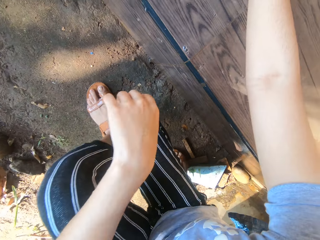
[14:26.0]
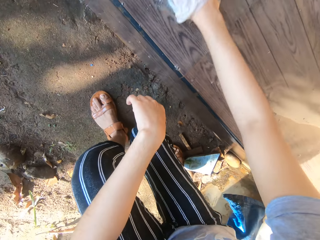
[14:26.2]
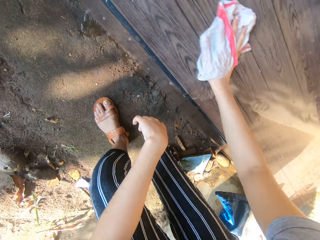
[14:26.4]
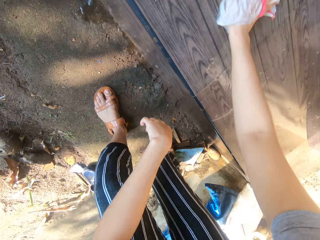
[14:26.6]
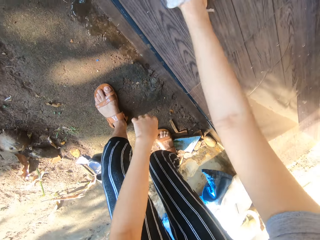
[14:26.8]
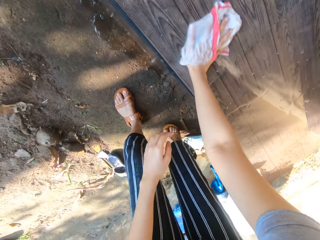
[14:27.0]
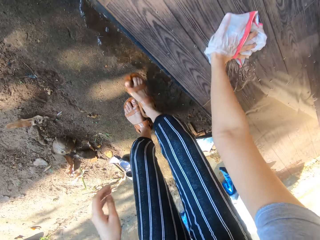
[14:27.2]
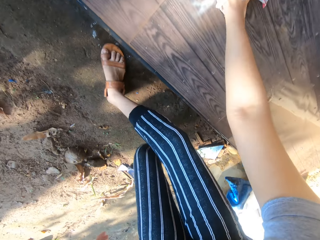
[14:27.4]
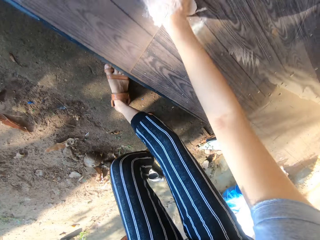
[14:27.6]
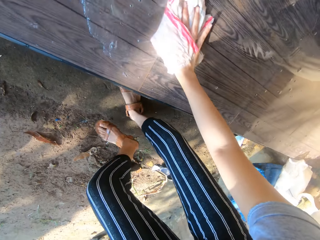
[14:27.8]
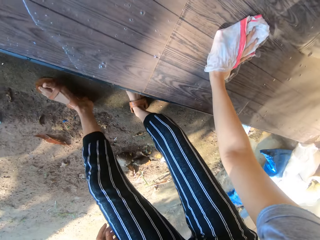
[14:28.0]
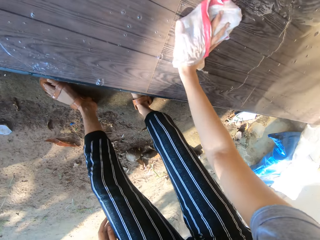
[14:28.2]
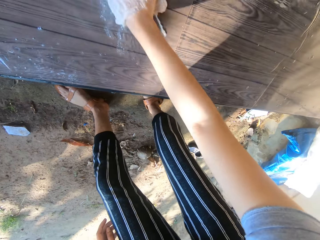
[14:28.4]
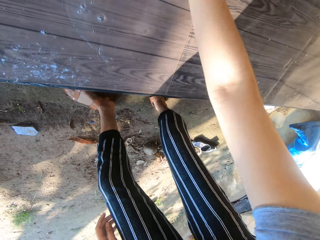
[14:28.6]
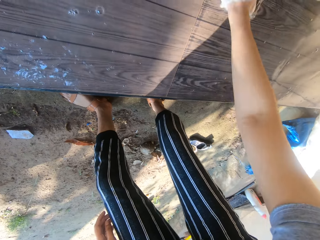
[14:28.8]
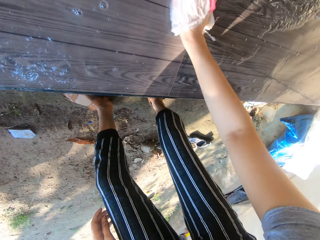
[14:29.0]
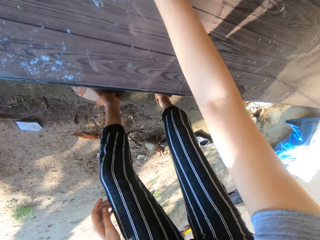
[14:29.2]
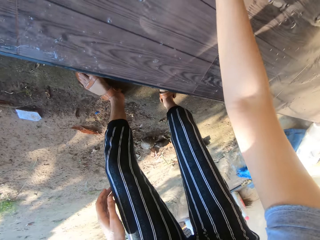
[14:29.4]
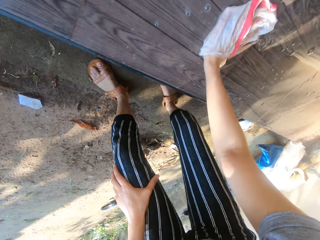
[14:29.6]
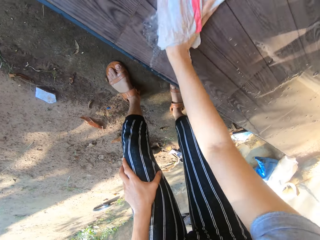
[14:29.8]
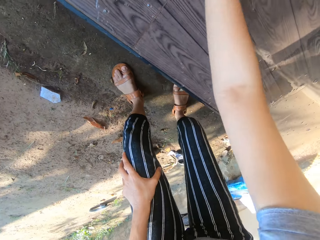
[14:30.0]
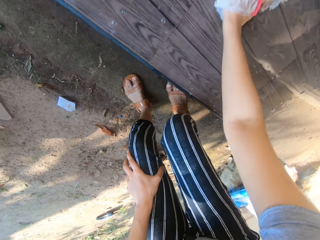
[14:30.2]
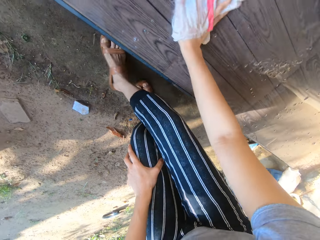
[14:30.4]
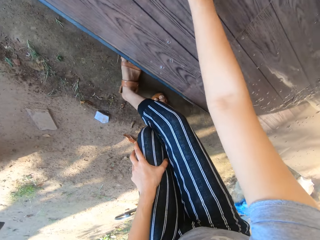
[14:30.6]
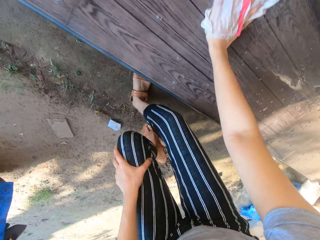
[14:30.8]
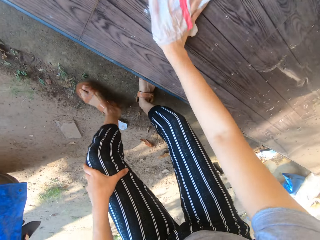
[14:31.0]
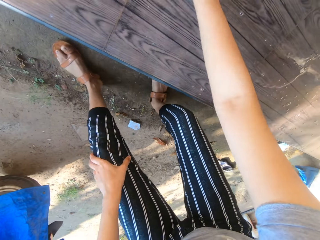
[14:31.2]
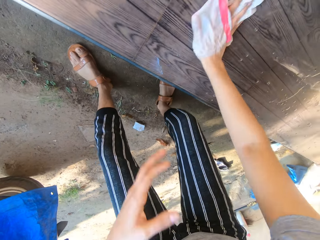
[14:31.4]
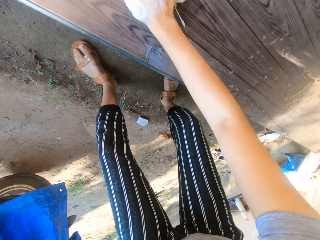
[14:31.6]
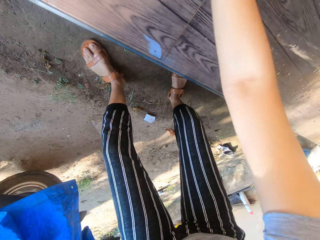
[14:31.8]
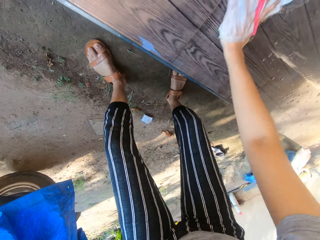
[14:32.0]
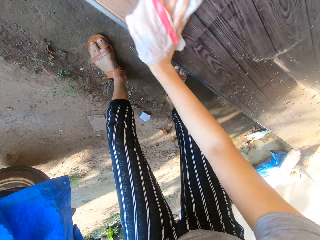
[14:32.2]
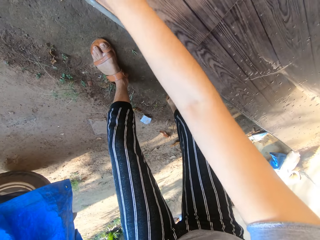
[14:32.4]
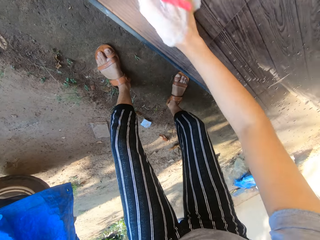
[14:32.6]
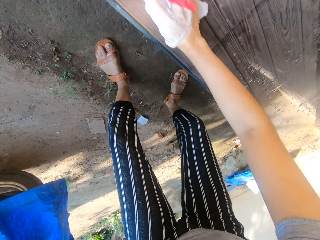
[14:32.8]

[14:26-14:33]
The camera wearer stands. She moves around. She places her left hand on her left thigh. She holds on to the knee. She moves around. She cleans on the surface and removes the hand from the knee. She touches her face with her left hand. She raises the hand.

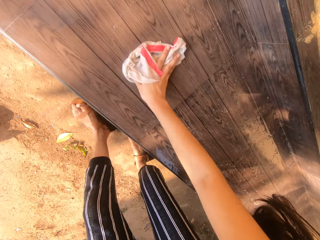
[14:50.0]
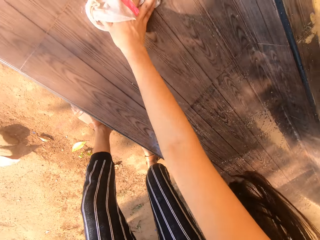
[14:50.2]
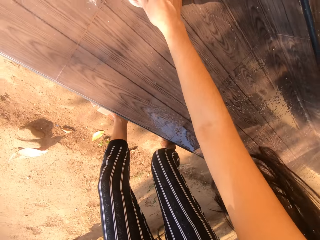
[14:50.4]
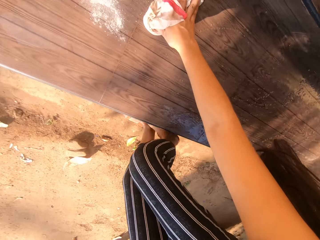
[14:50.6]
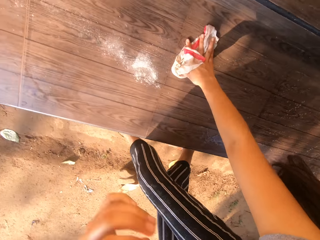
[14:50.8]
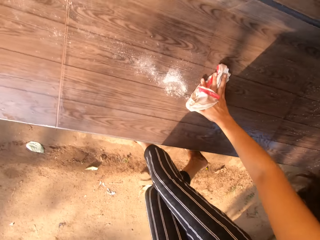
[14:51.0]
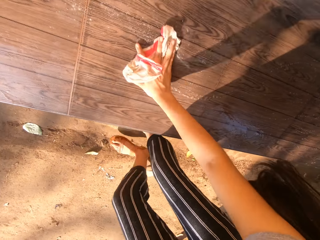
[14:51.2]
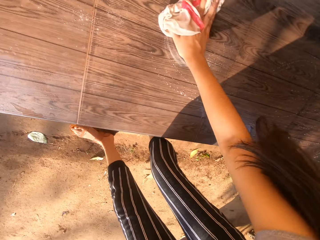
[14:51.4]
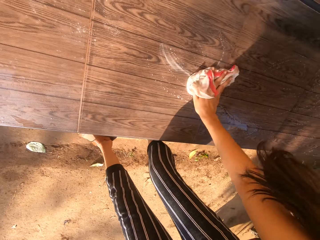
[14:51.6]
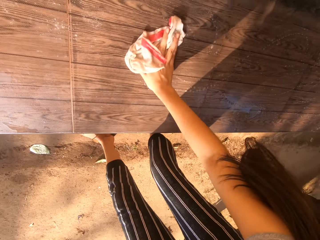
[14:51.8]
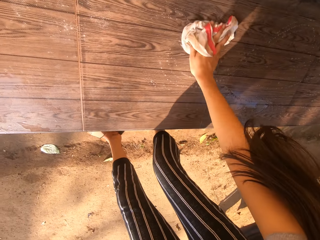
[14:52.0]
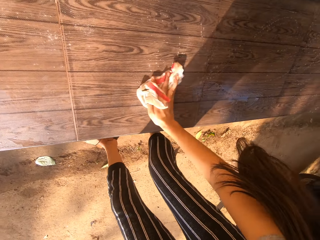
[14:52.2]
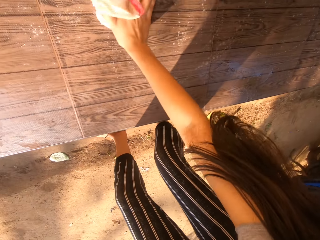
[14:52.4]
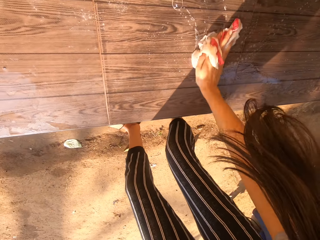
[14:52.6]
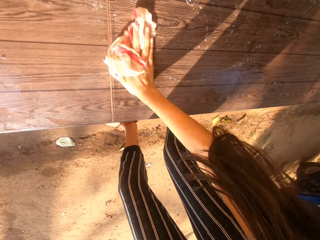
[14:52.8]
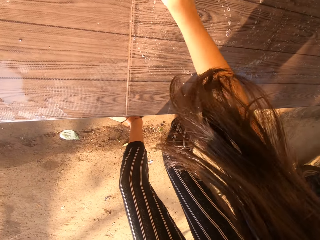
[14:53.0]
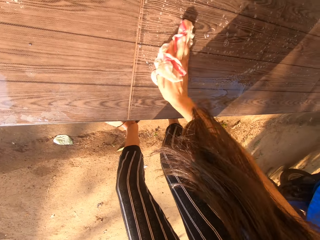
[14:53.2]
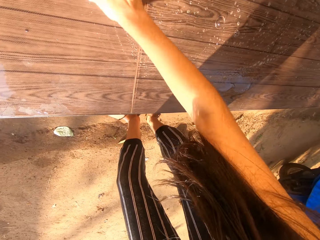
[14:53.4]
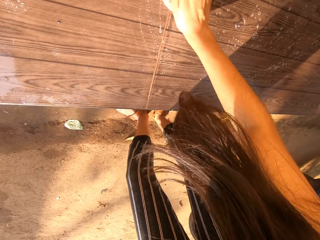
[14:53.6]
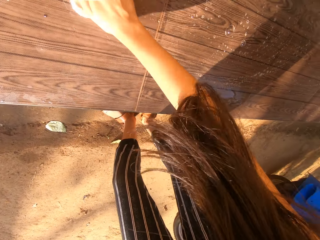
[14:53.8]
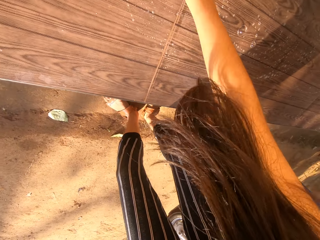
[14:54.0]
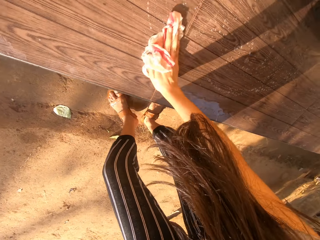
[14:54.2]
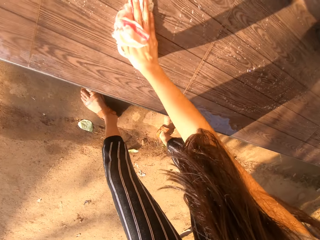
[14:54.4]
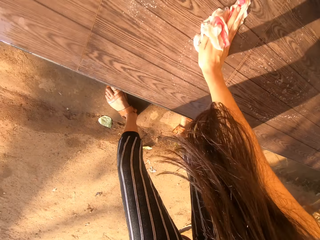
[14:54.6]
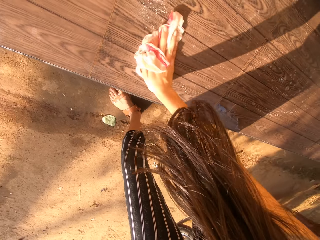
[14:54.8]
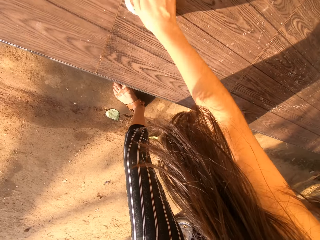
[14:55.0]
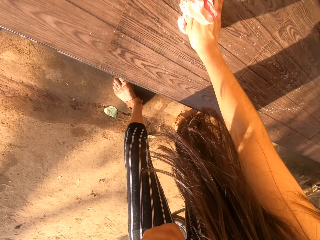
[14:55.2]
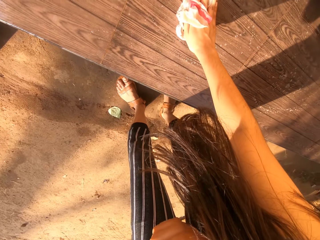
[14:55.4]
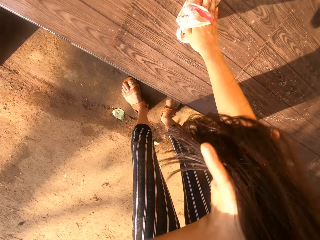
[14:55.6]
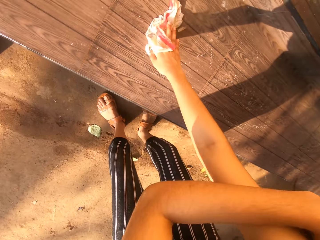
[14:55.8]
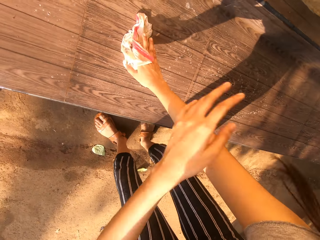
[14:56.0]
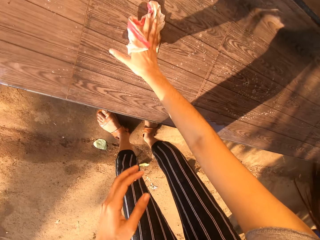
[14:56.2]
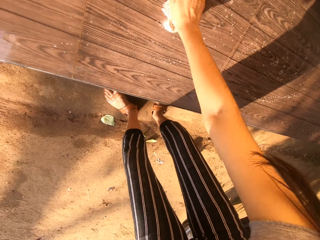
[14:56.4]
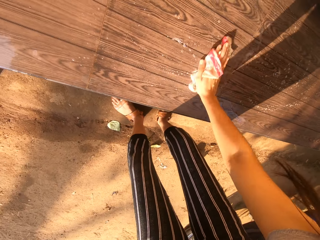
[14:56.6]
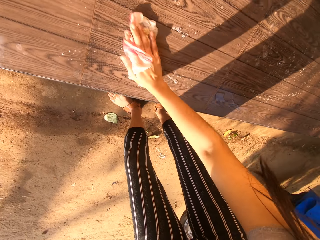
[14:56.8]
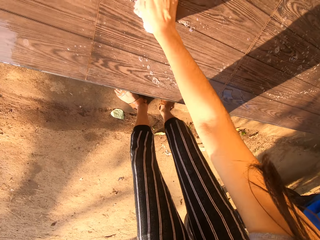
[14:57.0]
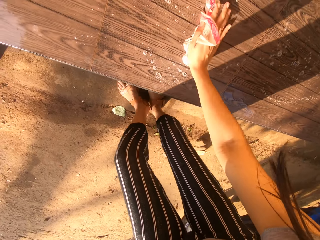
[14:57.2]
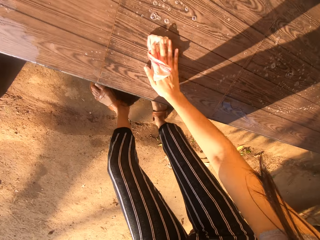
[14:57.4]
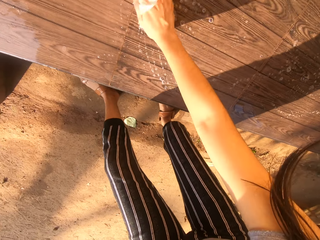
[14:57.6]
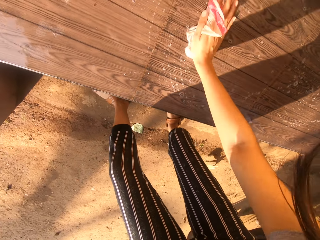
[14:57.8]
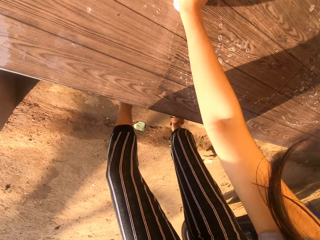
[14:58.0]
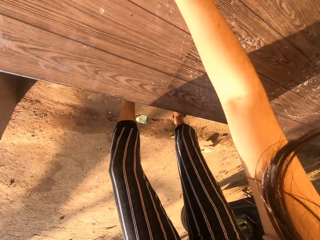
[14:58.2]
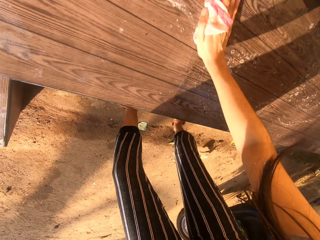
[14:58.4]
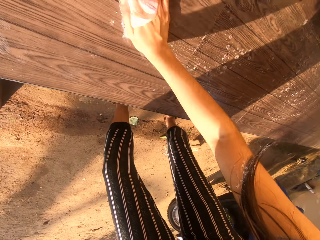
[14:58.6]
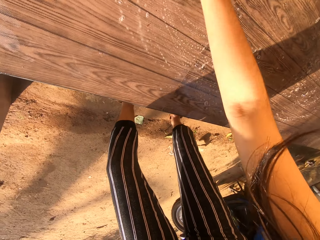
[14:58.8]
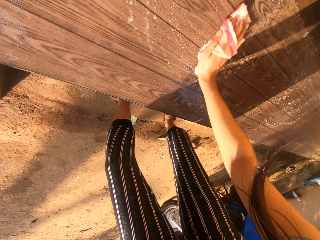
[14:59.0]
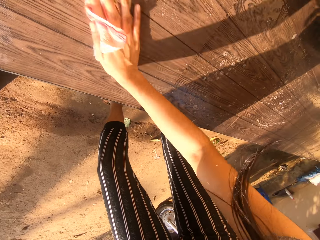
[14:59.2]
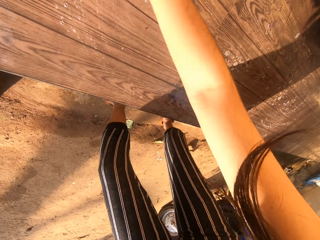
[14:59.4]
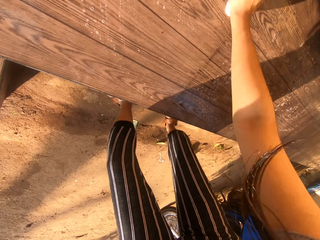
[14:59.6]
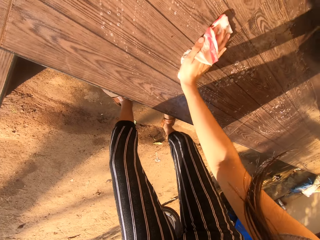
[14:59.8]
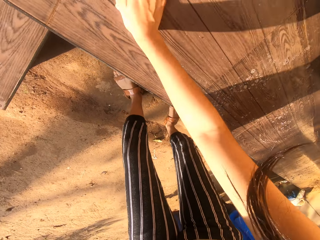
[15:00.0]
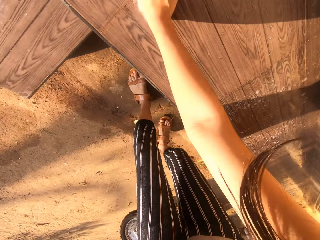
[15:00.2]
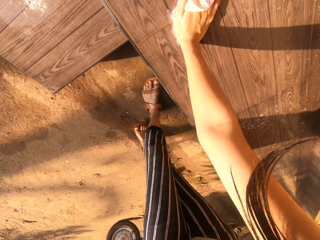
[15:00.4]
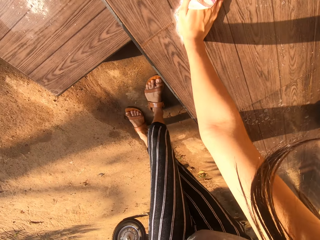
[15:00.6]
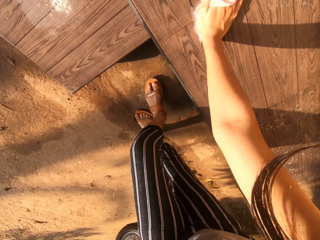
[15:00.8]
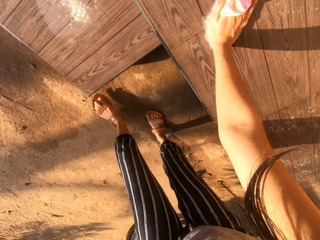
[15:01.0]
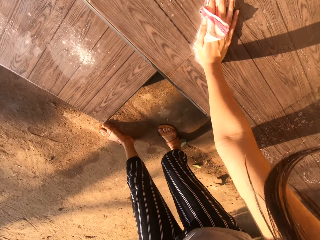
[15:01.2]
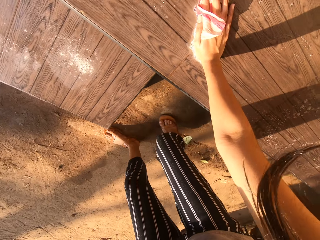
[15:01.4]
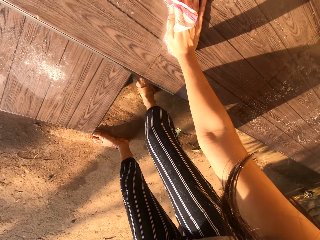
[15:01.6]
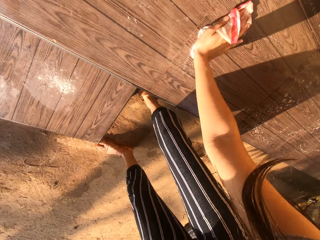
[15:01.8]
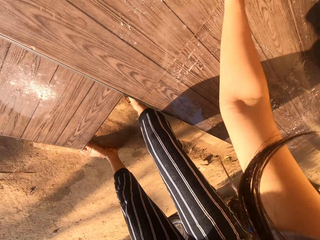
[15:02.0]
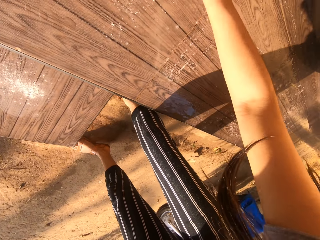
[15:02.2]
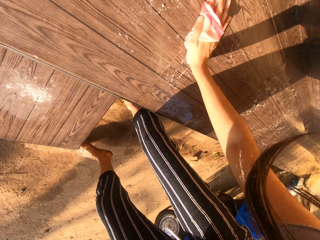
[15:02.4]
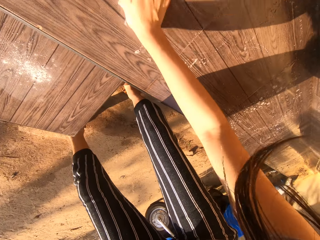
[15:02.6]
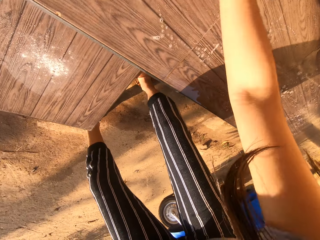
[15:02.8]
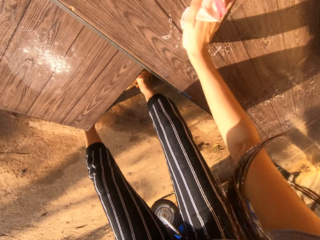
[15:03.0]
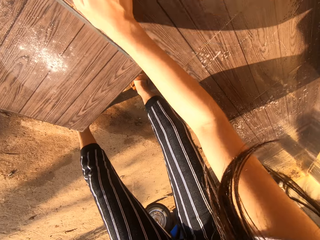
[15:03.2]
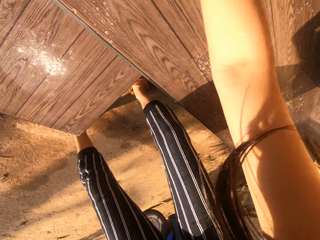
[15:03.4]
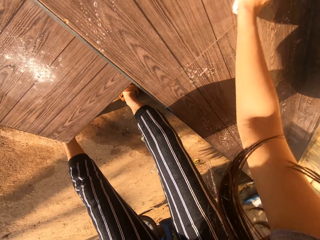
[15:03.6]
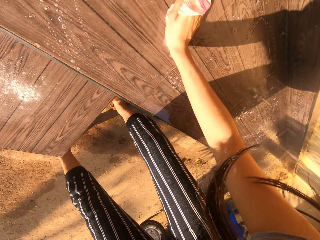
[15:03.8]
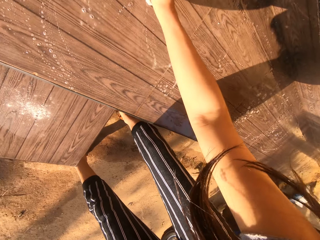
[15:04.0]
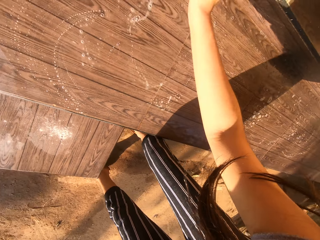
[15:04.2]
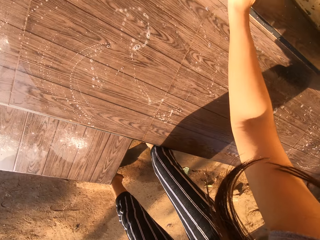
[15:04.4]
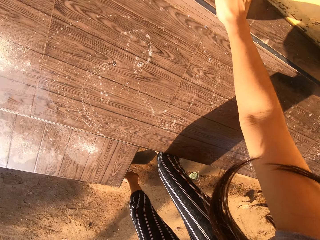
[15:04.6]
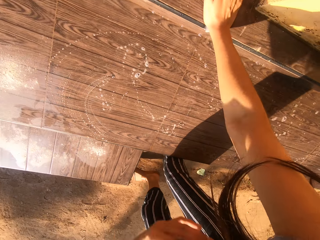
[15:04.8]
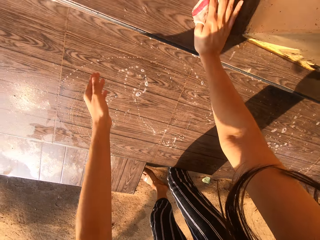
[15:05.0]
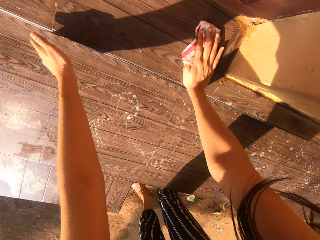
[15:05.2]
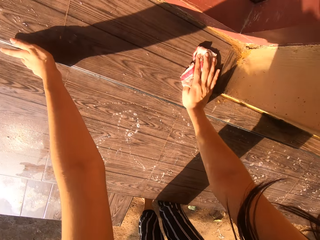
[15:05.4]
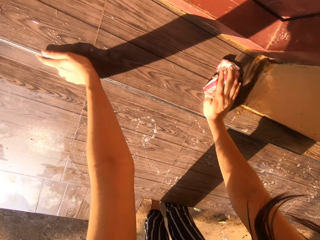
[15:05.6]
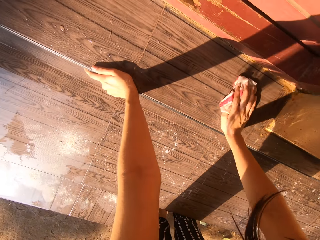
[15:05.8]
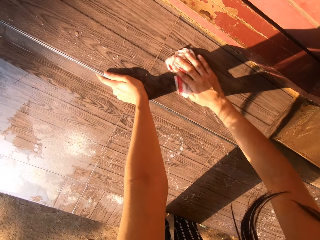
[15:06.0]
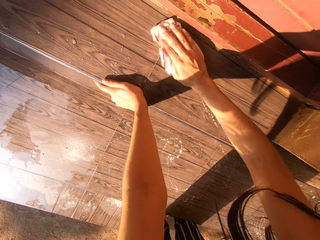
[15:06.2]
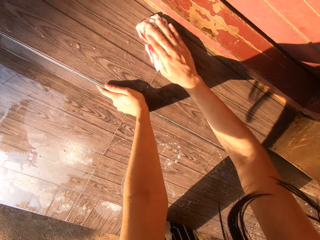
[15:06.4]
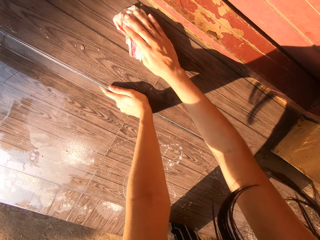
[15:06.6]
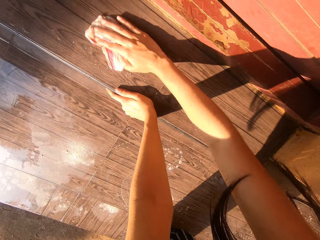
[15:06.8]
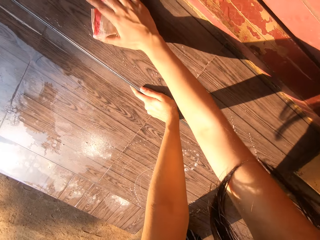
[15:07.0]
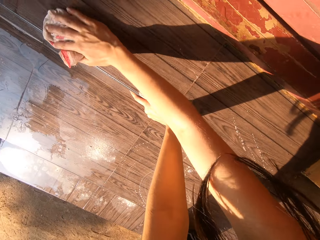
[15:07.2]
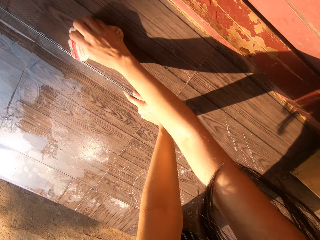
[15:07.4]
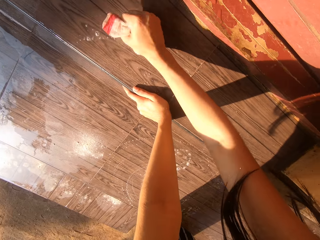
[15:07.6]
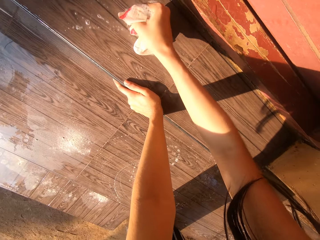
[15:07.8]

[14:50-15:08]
The camera wearer moves around and moves the left hand. She cleans on the surface. She shoves her hair aside with her left hand. She moves the left hand. She cleans on the surface. She places the wet rag in her right hand on a stairway. She places her left hand on the stairway. She cleans the stairway with the wet rag in her right hand. She squeezes out lather from the wet rag in her right hand on the stairway.
